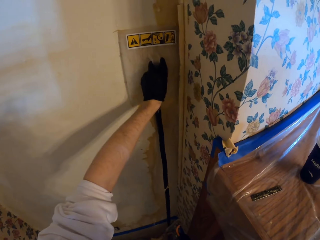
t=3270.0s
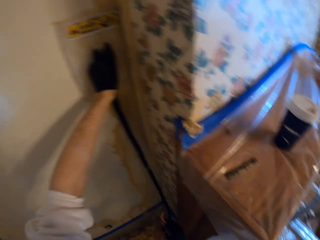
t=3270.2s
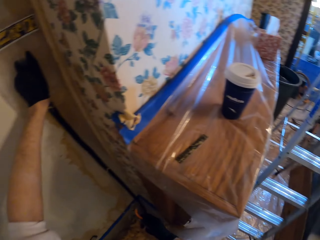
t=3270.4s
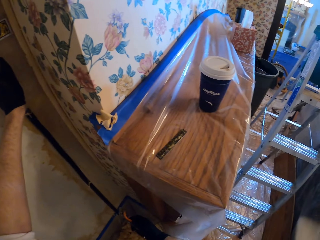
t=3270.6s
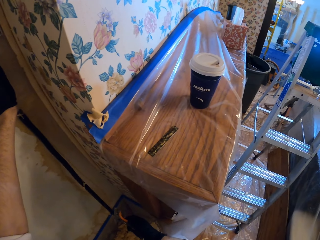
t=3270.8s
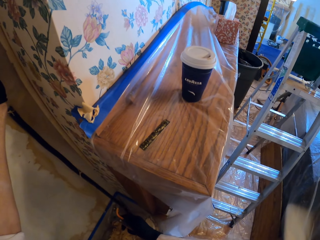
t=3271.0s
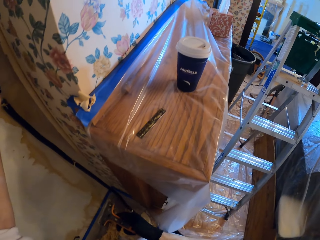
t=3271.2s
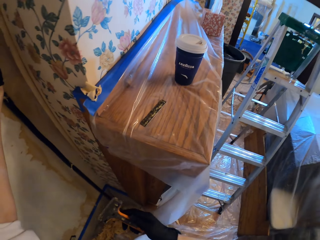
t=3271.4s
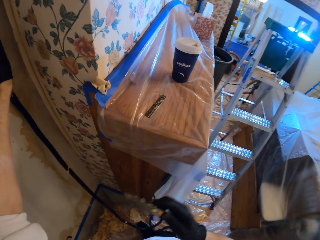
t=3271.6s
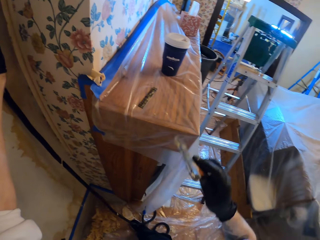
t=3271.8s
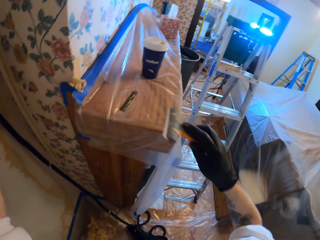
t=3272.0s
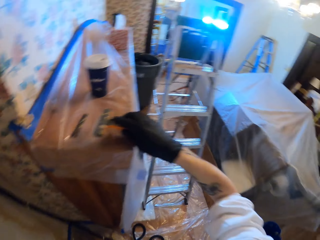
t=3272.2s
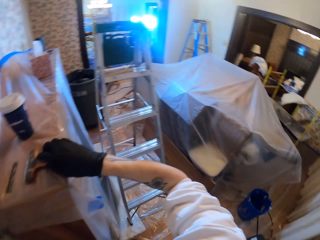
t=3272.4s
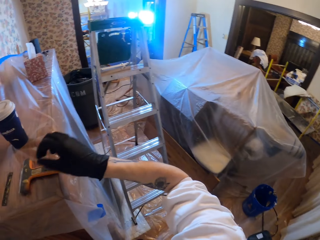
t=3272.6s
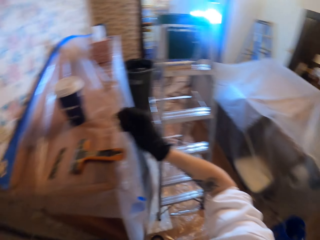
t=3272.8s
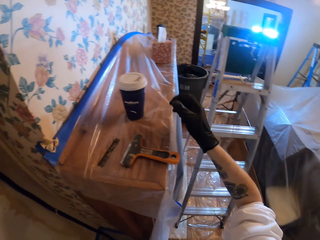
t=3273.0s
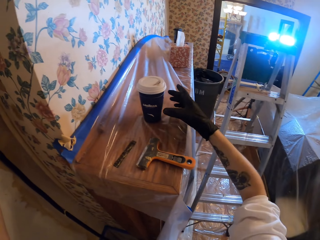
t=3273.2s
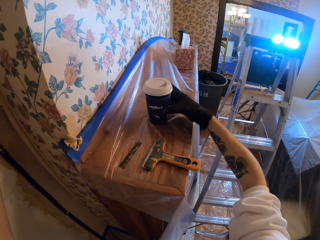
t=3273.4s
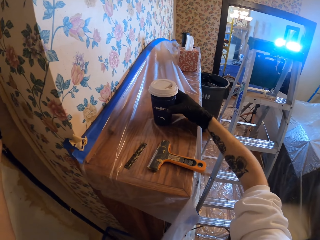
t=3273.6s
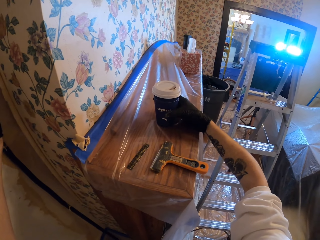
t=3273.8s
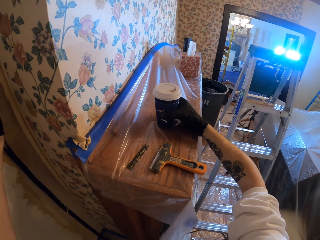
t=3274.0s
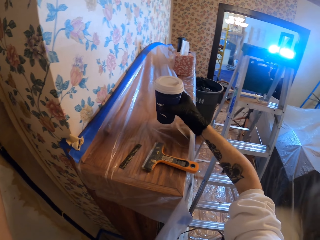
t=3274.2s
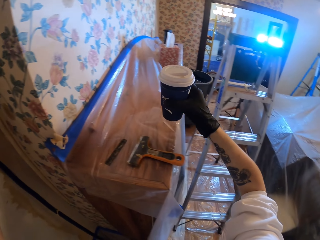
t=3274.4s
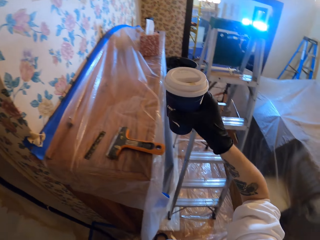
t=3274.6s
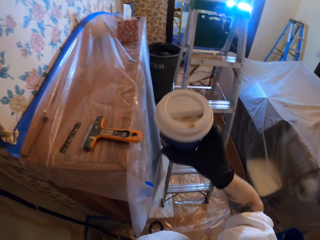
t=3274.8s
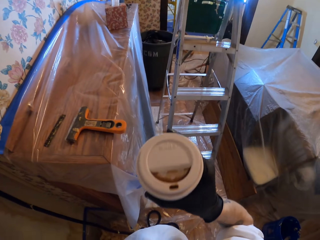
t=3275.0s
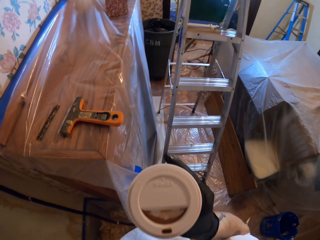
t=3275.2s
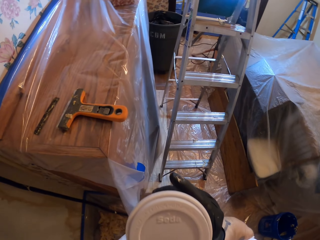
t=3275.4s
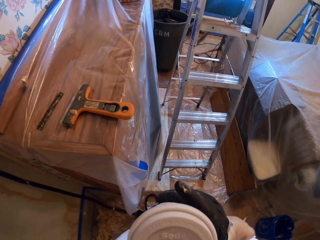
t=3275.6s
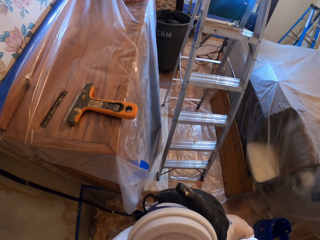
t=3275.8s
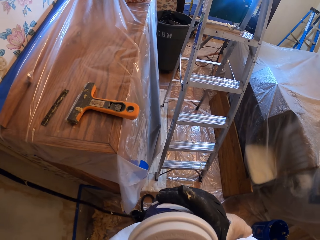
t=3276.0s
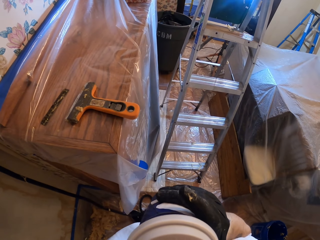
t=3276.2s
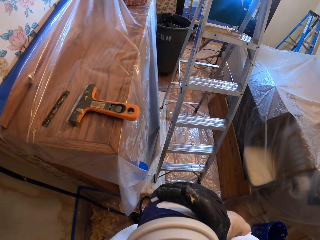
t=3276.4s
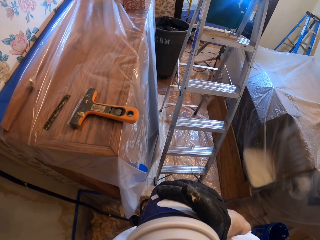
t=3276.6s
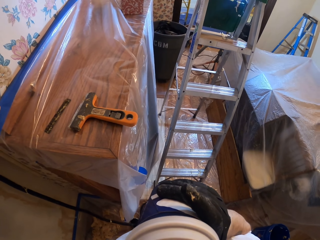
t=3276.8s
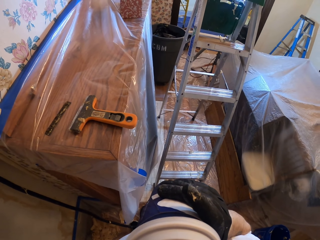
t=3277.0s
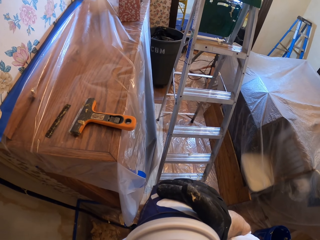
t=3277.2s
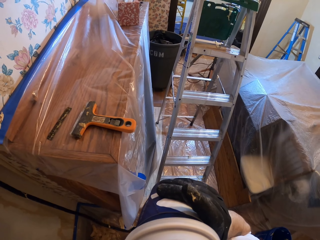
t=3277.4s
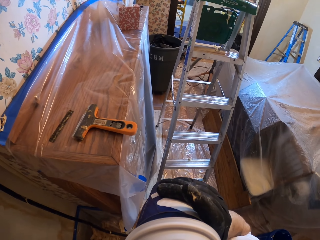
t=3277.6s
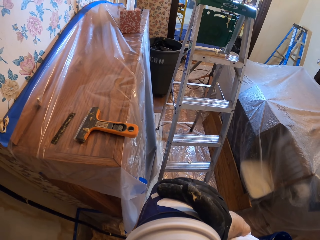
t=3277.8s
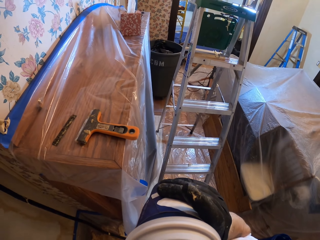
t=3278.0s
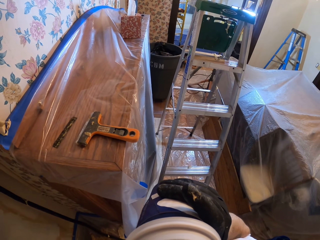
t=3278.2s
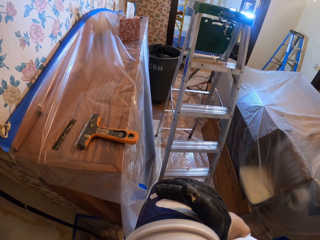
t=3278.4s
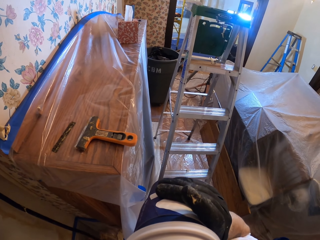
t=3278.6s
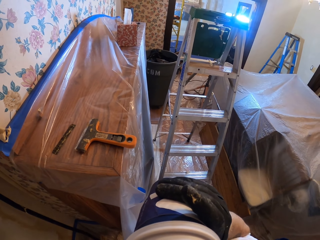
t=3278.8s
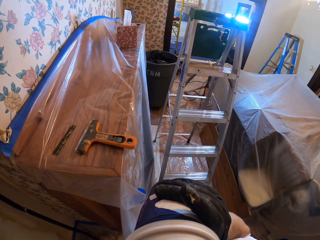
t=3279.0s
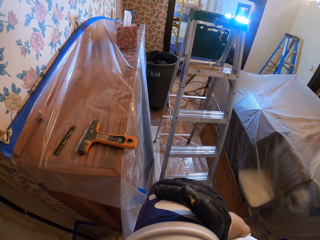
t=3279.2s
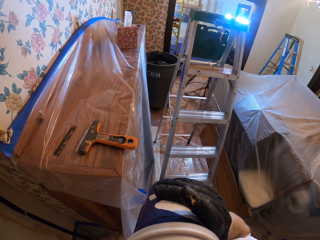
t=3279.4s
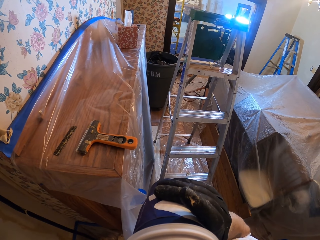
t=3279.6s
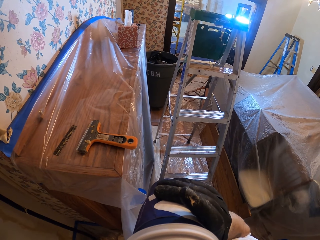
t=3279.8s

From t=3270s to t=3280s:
The camera wearer looks around. They put the wall scraper on the shelf. They pick up the cup from the shelf. They drink from the cup.

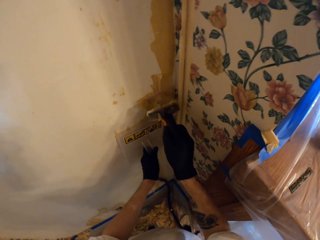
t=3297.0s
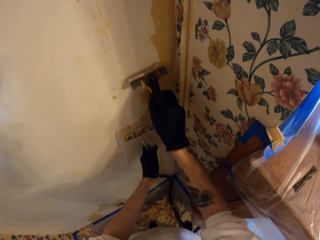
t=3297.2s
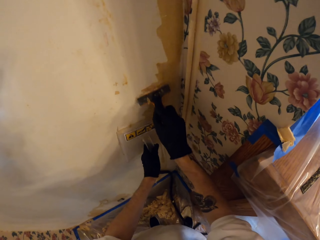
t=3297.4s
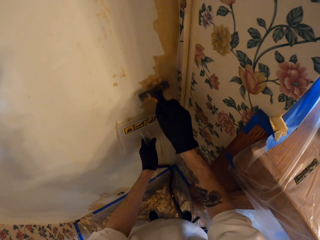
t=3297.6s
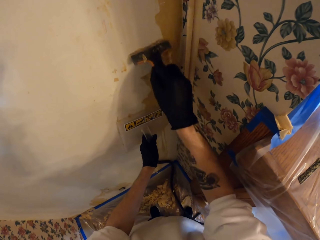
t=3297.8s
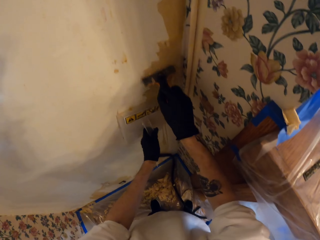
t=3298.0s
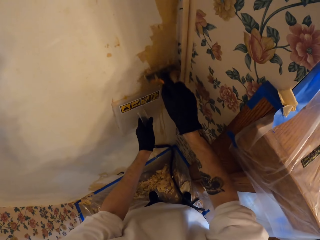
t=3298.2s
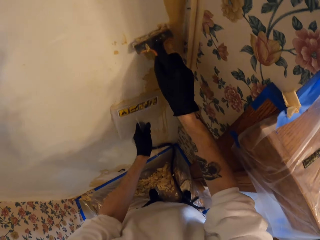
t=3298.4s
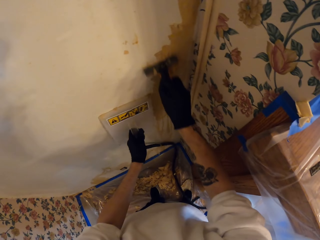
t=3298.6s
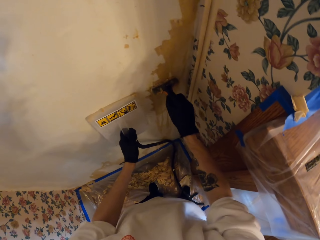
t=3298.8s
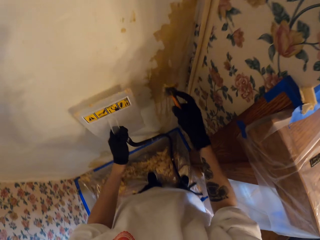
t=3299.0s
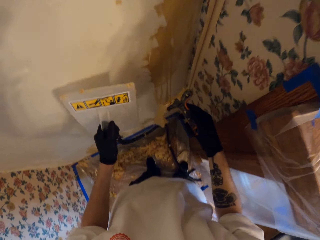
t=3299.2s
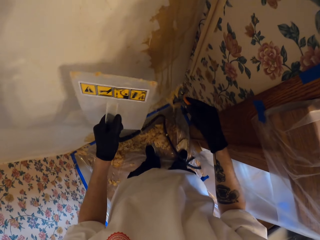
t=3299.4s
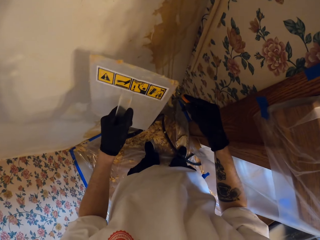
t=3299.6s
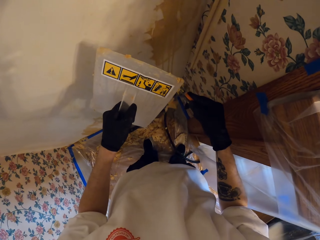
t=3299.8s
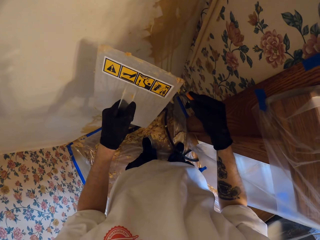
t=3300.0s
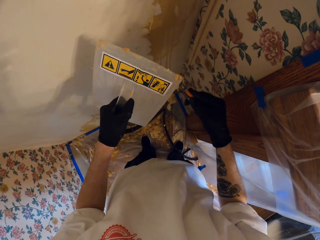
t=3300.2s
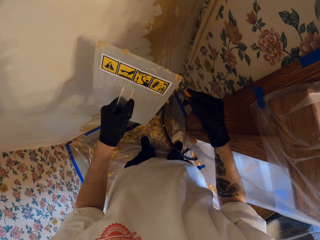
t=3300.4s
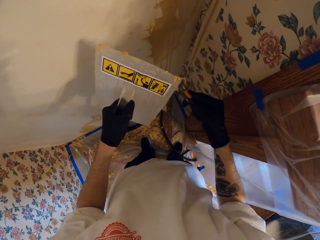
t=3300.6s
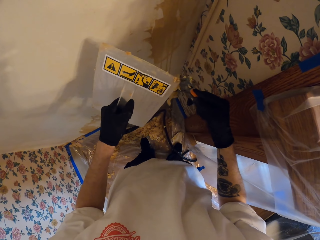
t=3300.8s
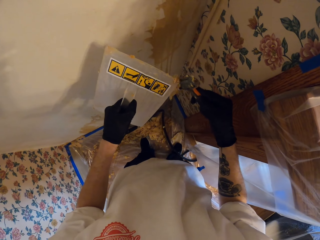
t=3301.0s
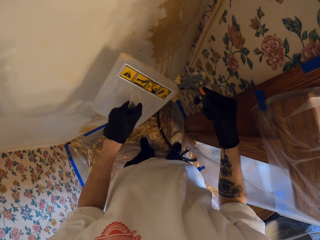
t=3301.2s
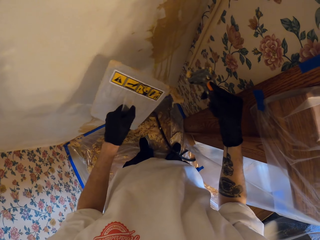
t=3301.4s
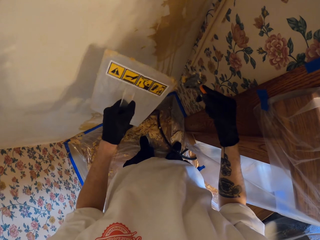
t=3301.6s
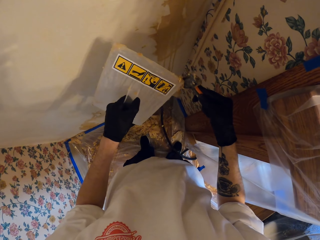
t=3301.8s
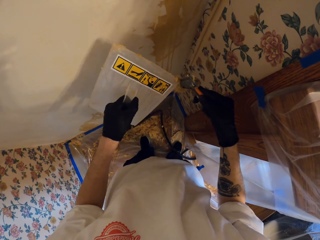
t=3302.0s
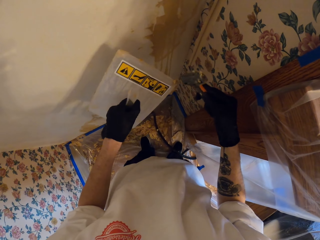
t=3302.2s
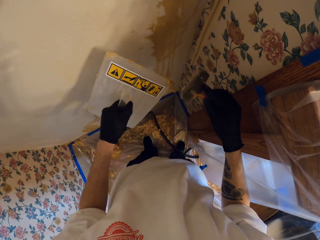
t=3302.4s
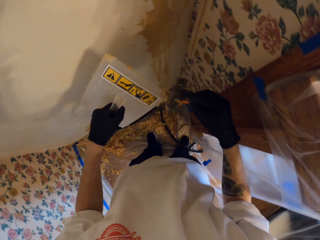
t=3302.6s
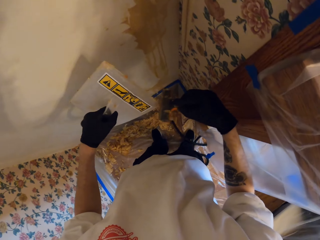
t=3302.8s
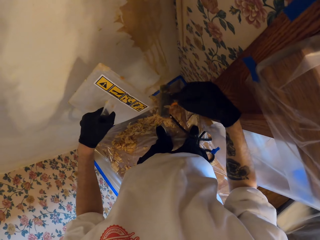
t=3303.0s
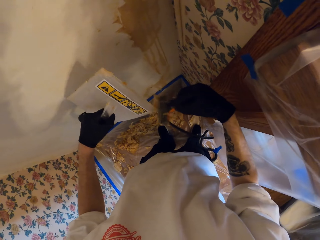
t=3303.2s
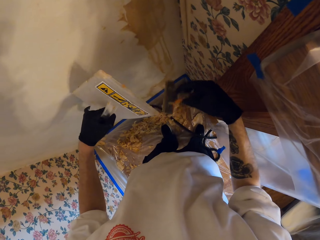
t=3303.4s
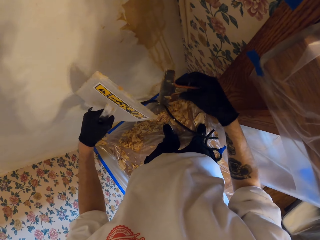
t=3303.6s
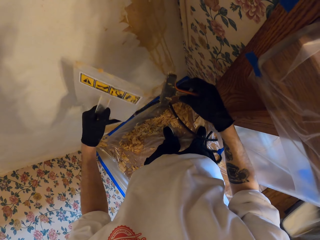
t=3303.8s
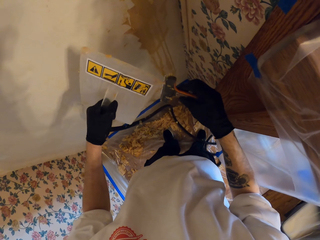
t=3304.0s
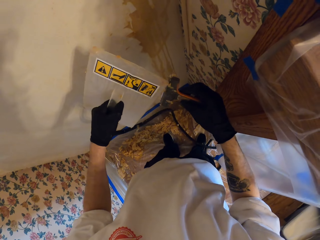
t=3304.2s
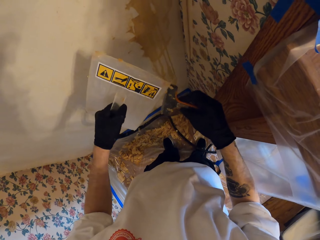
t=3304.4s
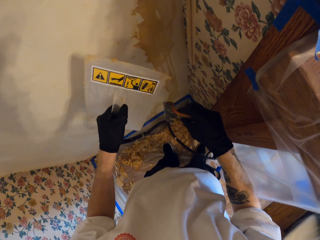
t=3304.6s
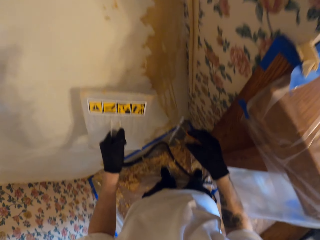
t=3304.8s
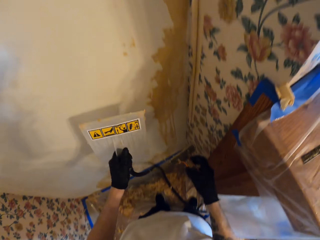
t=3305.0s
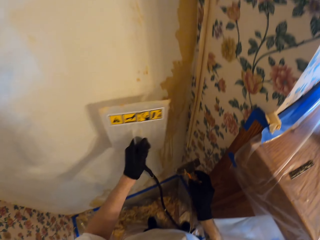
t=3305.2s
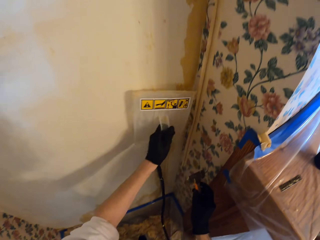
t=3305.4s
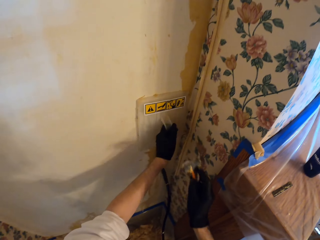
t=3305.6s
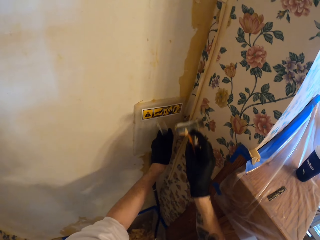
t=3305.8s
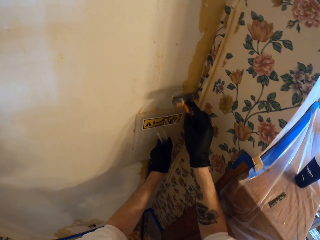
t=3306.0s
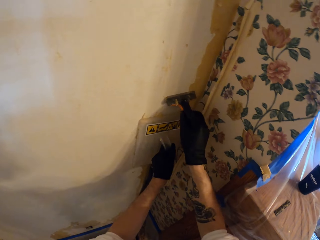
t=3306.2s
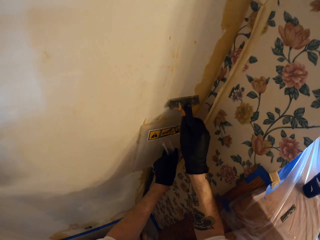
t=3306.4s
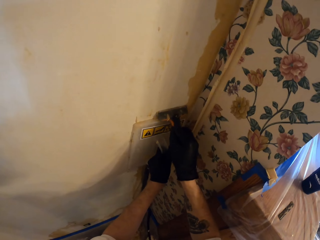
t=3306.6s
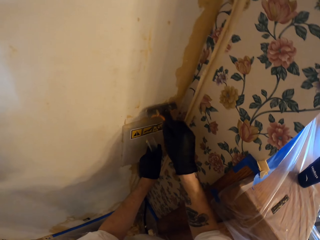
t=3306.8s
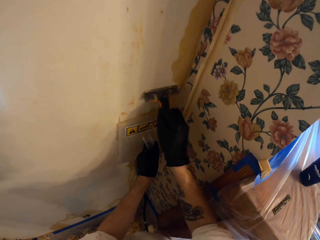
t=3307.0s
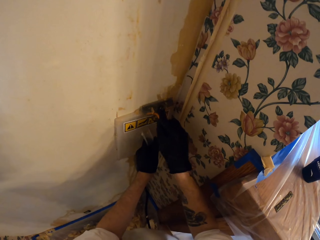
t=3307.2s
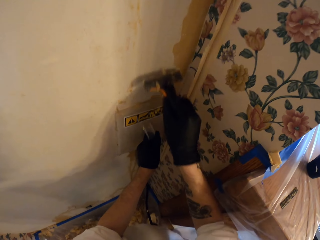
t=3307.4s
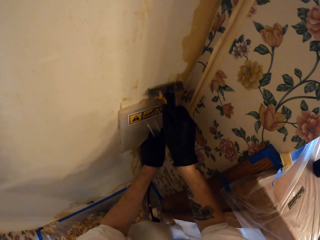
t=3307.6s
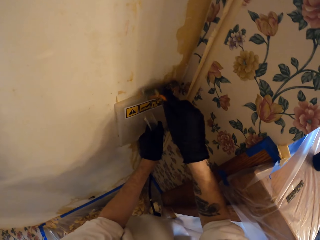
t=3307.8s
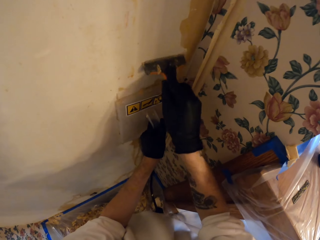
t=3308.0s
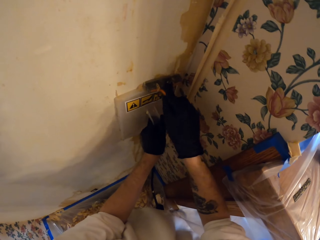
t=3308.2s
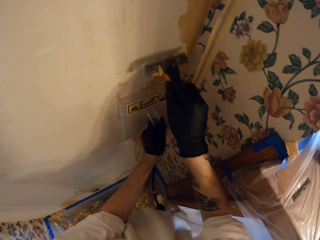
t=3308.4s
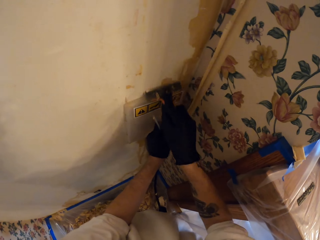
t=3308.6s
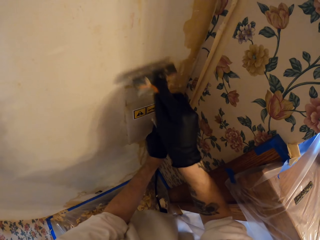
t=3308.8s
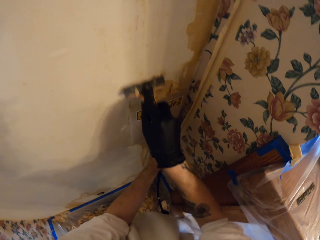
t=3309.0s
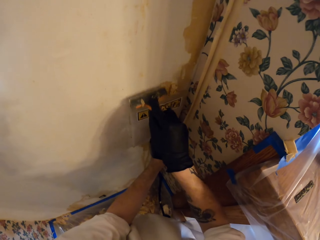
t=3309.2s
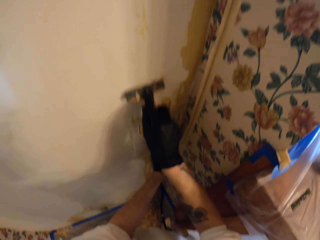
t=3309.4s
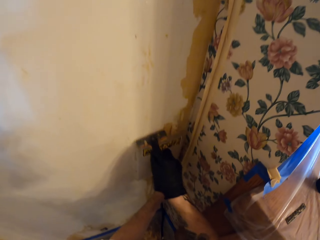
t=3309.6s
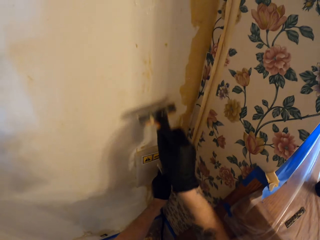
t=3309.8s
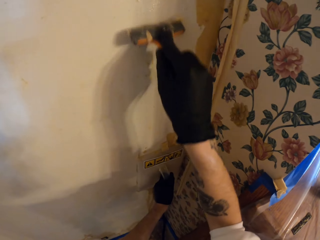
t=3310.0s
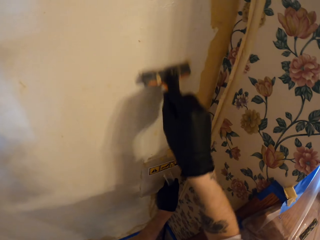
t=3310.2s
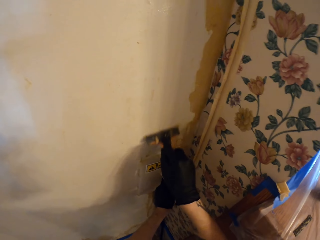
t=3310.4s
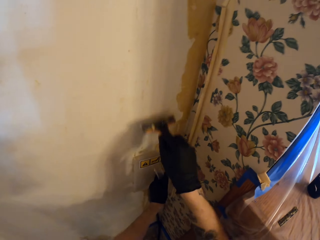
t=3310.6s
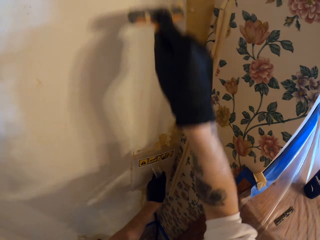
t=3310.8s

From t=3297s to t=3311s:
The camera wearer removes the trowel from the wall. They remove the scraper from the wall. They wipe paint on the scraper with the trowel. They turn the scraper and wipe paint on the scraper with the trowel. They throw the paint on the floor. They wipe paint on the scraper with the trowel. They hold the trowel on the wall and hold the scraper on the wall. They scrape paint on the wall with the scraper.
